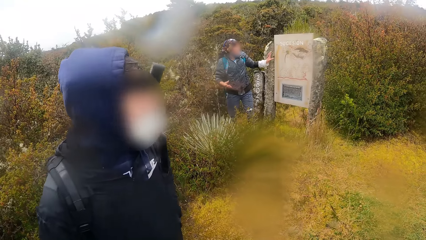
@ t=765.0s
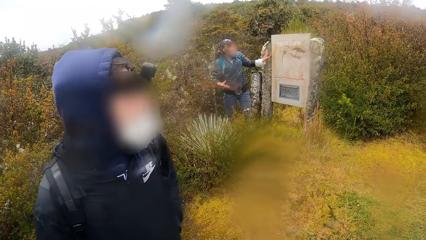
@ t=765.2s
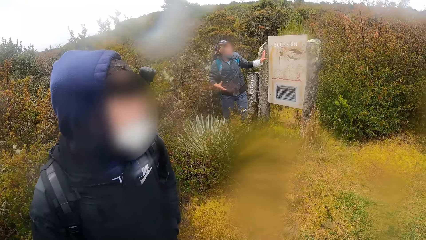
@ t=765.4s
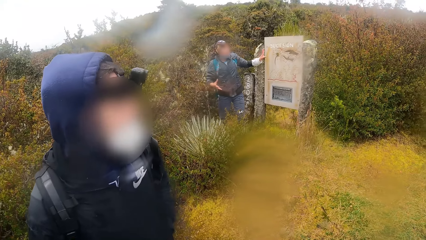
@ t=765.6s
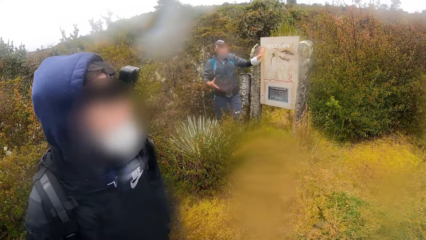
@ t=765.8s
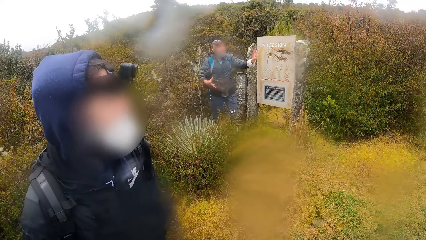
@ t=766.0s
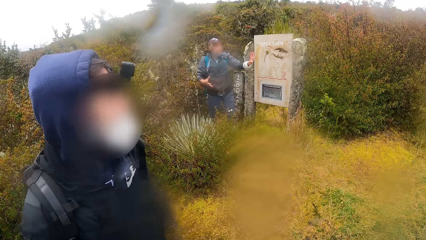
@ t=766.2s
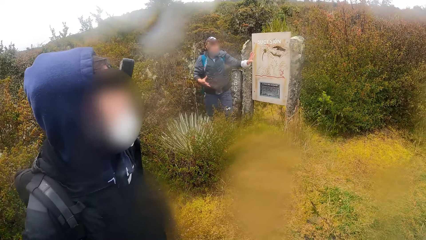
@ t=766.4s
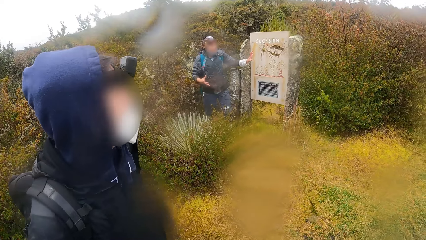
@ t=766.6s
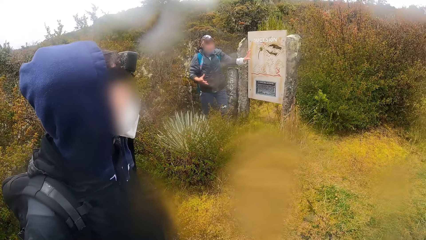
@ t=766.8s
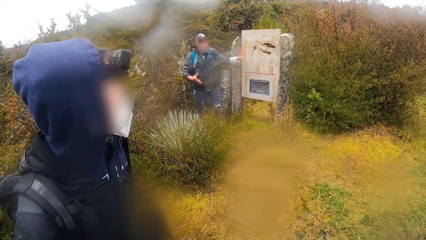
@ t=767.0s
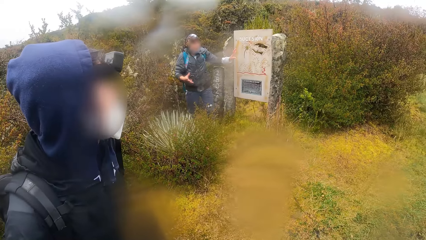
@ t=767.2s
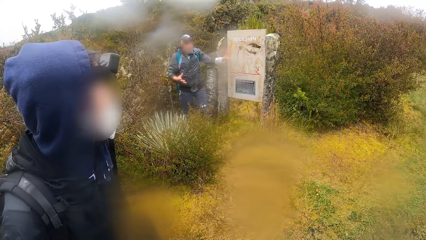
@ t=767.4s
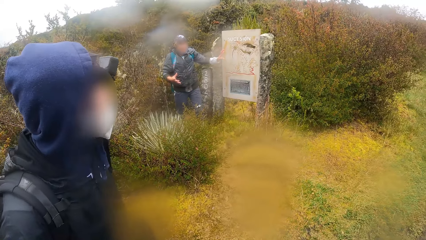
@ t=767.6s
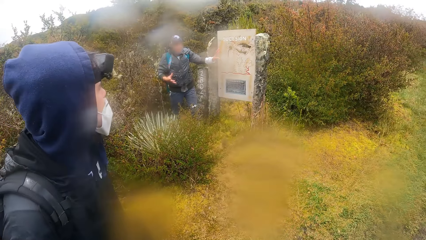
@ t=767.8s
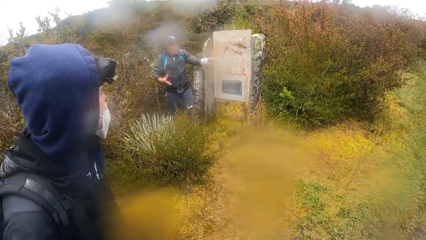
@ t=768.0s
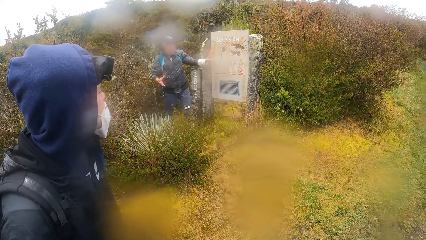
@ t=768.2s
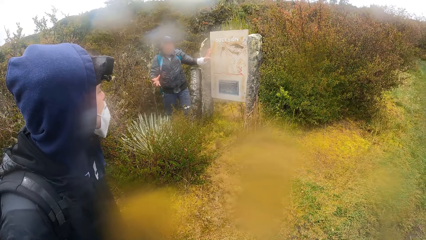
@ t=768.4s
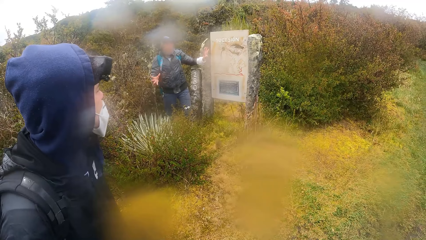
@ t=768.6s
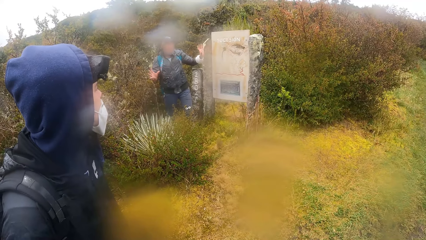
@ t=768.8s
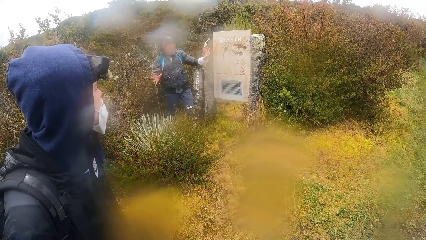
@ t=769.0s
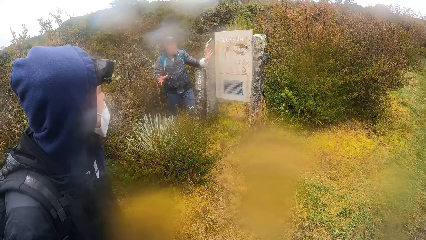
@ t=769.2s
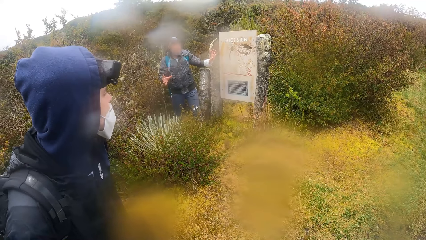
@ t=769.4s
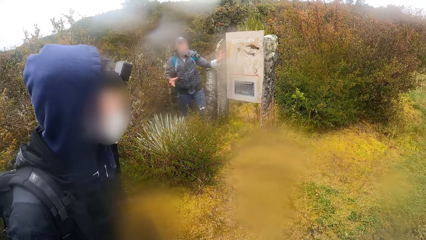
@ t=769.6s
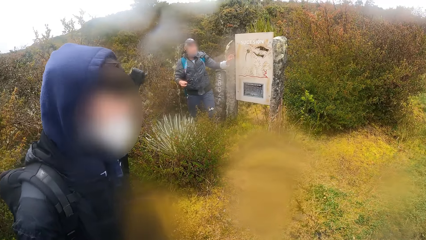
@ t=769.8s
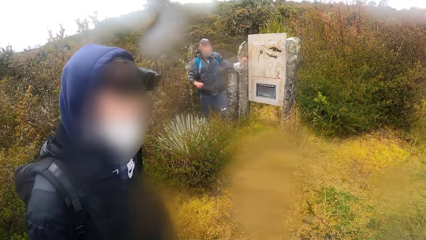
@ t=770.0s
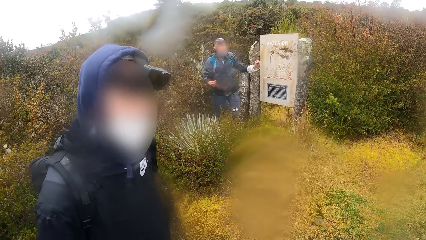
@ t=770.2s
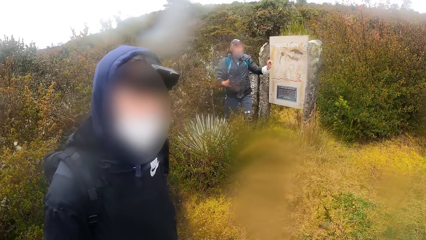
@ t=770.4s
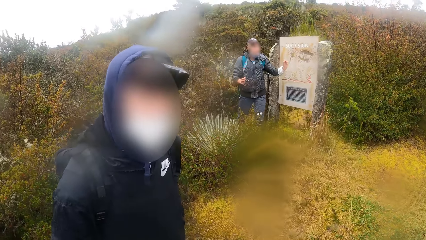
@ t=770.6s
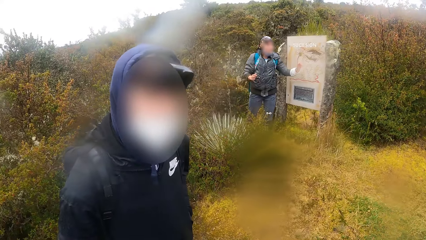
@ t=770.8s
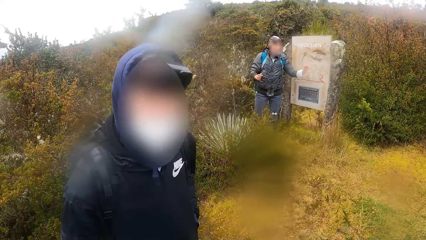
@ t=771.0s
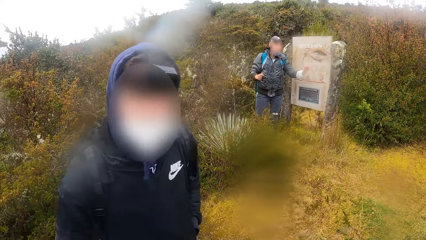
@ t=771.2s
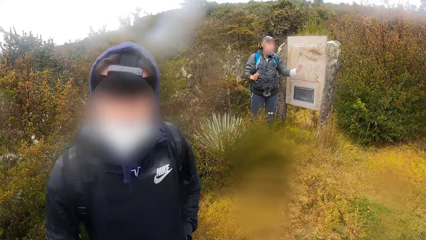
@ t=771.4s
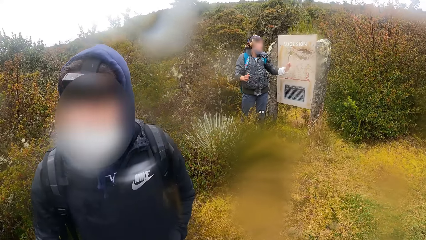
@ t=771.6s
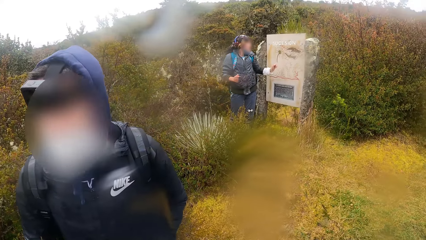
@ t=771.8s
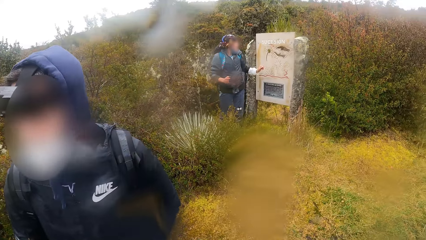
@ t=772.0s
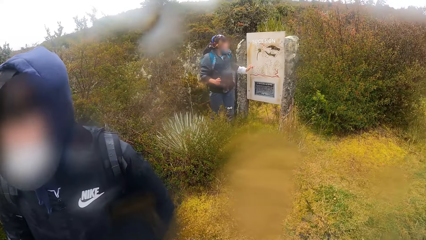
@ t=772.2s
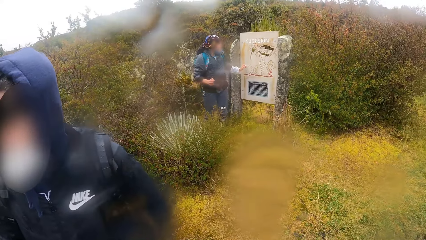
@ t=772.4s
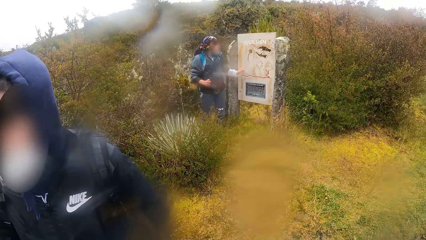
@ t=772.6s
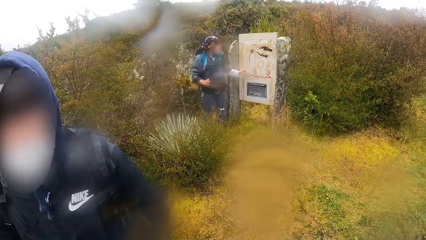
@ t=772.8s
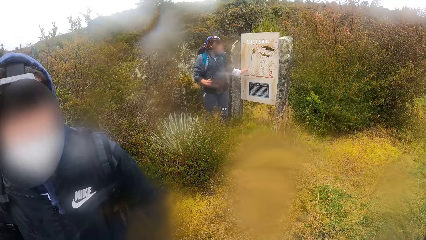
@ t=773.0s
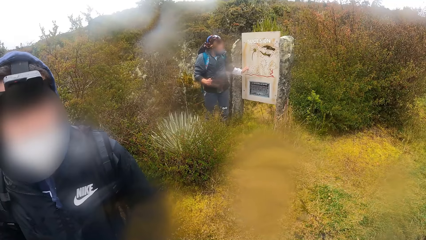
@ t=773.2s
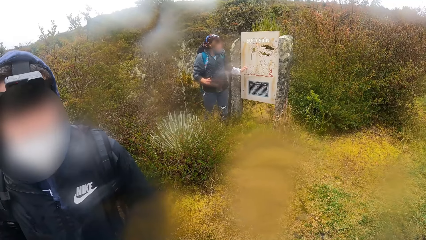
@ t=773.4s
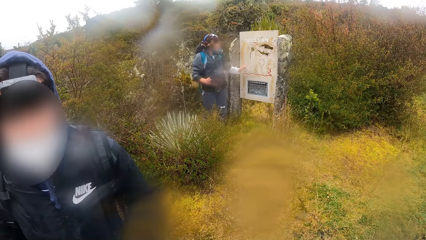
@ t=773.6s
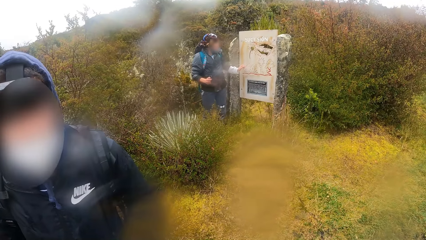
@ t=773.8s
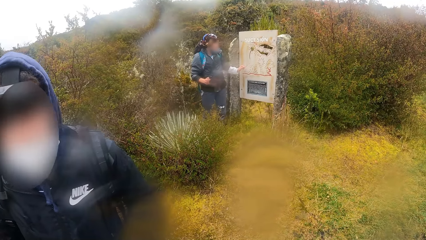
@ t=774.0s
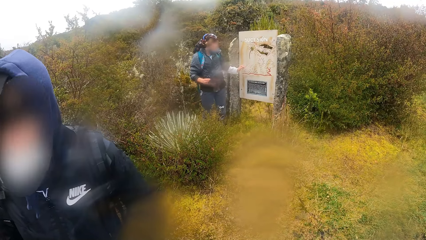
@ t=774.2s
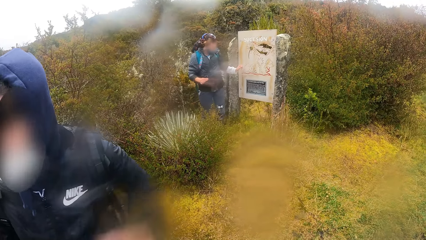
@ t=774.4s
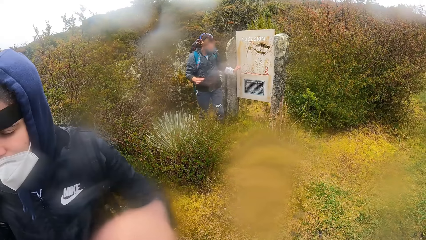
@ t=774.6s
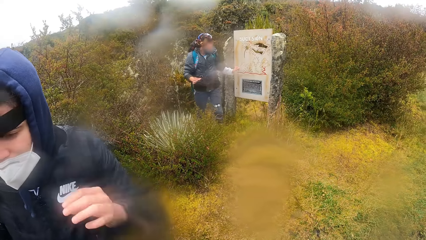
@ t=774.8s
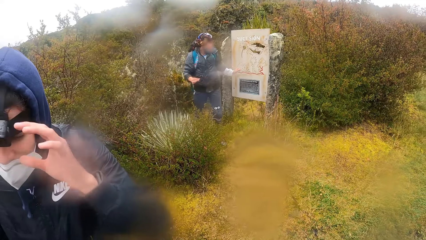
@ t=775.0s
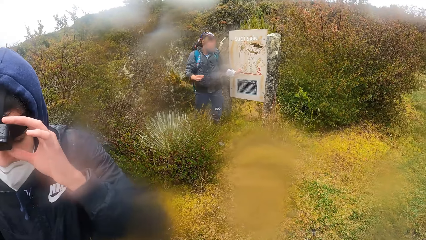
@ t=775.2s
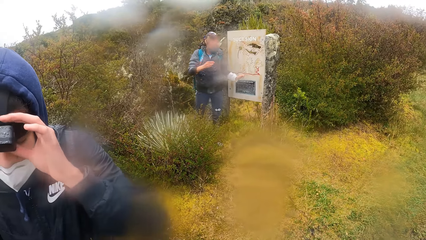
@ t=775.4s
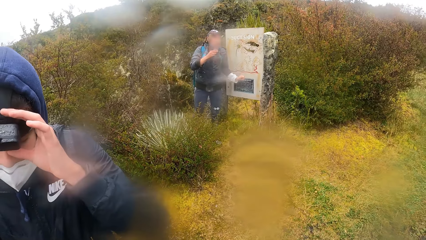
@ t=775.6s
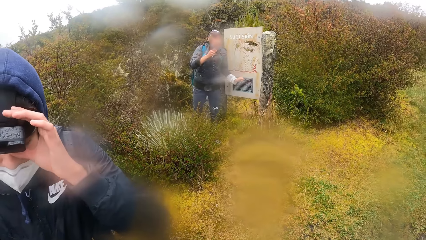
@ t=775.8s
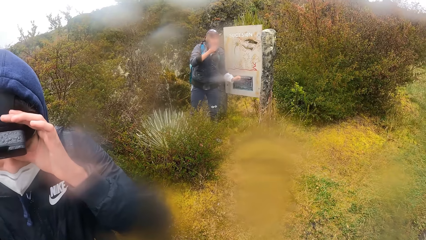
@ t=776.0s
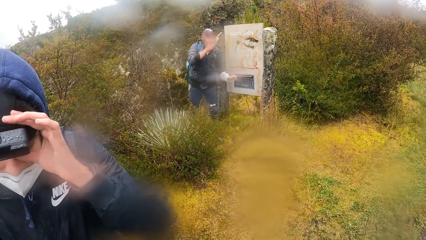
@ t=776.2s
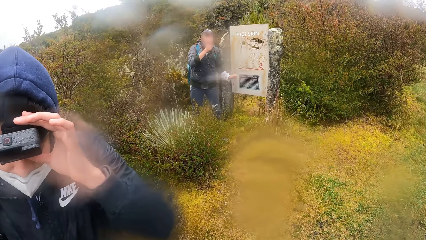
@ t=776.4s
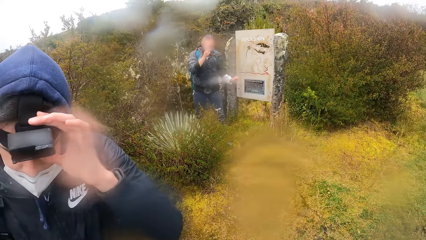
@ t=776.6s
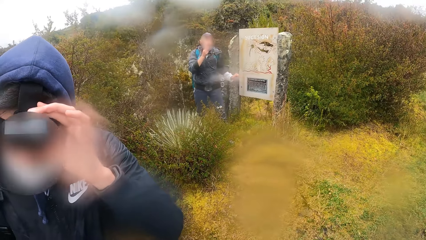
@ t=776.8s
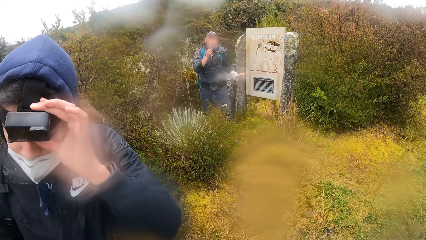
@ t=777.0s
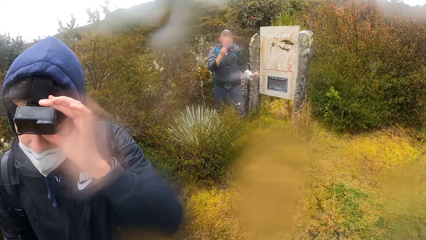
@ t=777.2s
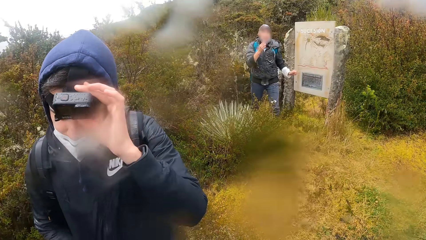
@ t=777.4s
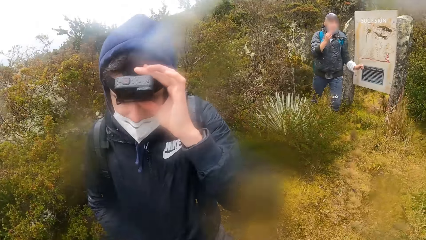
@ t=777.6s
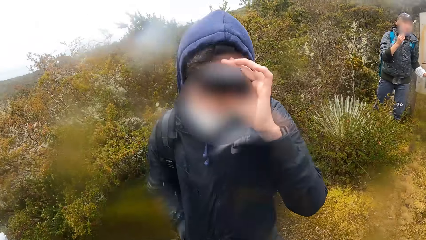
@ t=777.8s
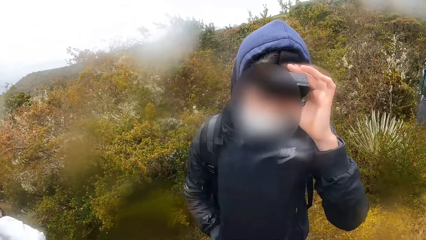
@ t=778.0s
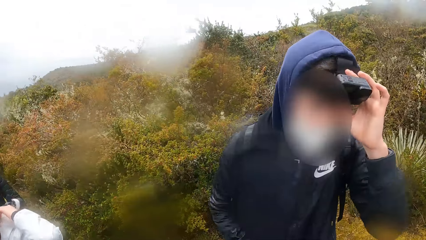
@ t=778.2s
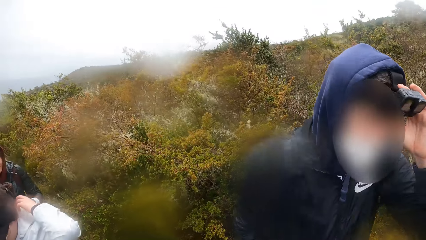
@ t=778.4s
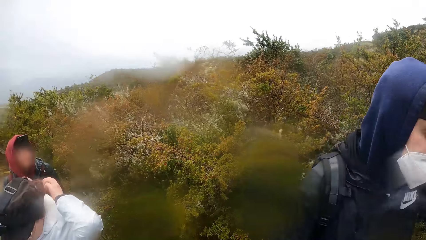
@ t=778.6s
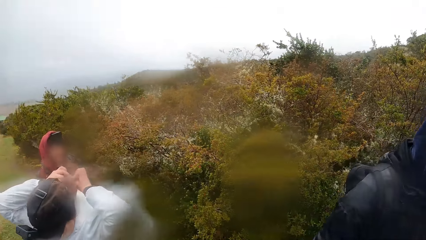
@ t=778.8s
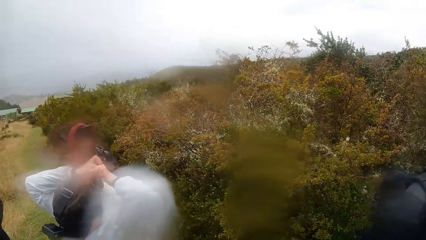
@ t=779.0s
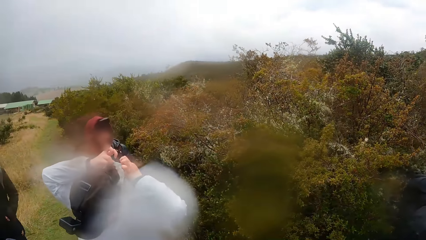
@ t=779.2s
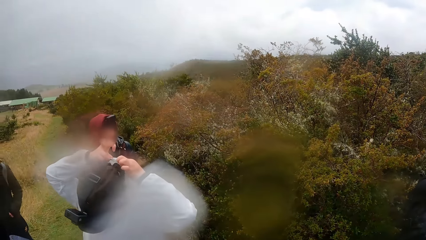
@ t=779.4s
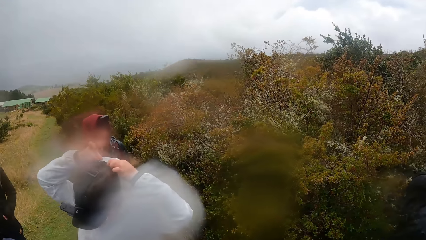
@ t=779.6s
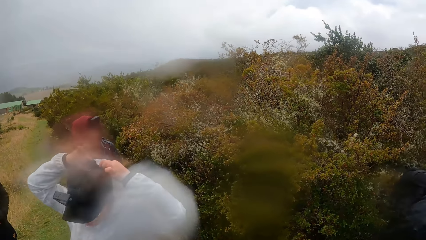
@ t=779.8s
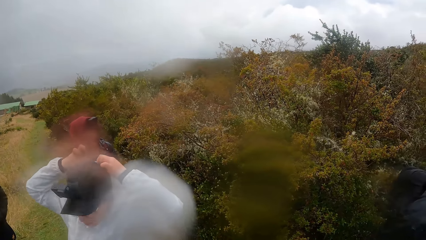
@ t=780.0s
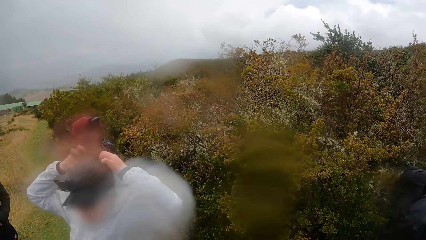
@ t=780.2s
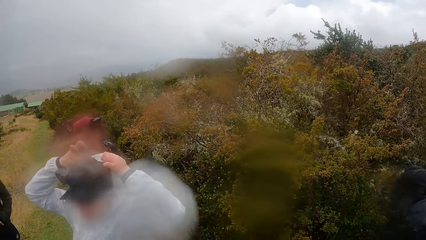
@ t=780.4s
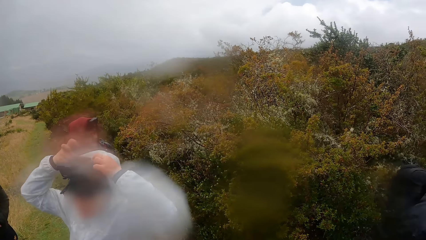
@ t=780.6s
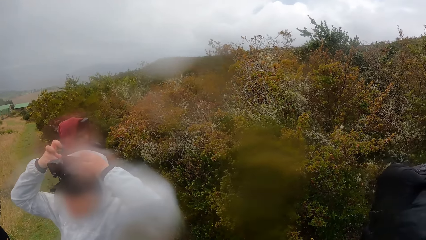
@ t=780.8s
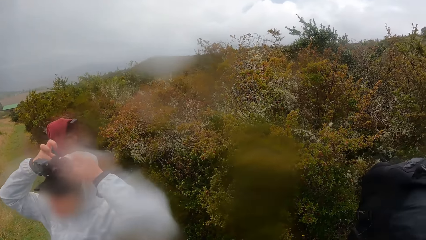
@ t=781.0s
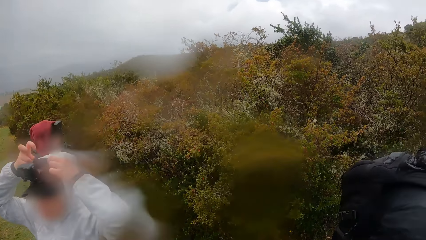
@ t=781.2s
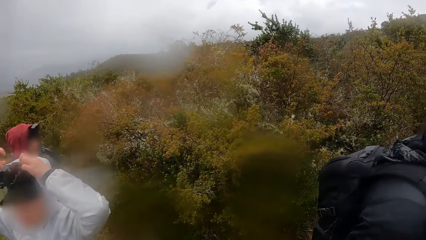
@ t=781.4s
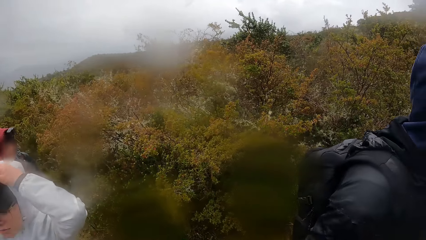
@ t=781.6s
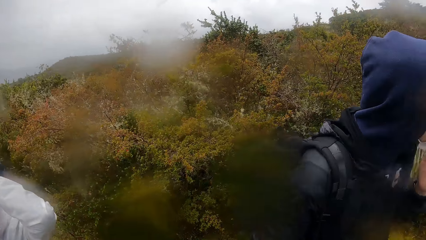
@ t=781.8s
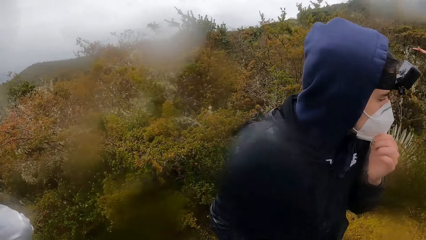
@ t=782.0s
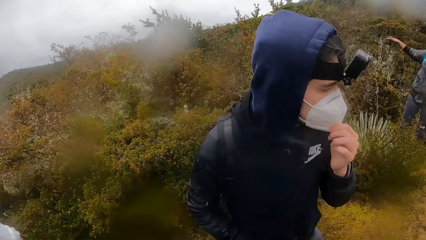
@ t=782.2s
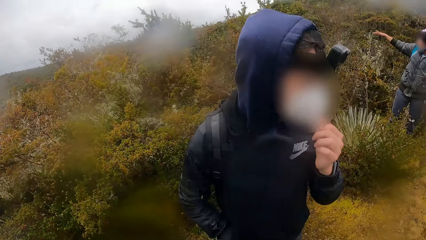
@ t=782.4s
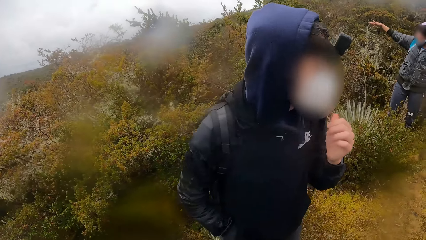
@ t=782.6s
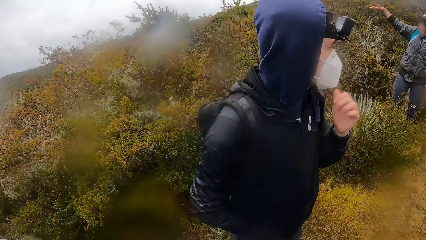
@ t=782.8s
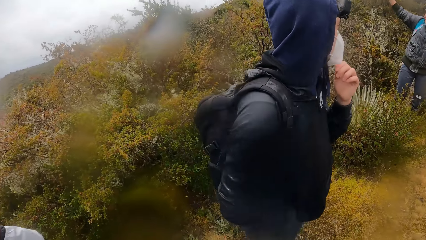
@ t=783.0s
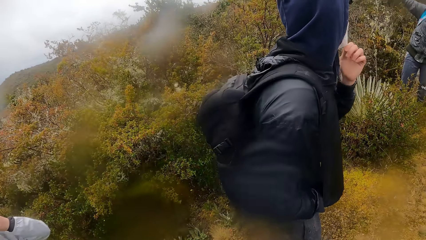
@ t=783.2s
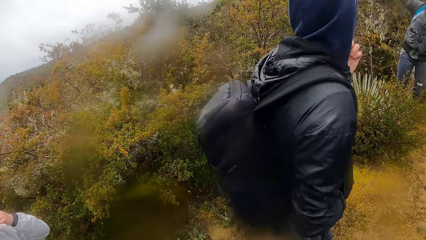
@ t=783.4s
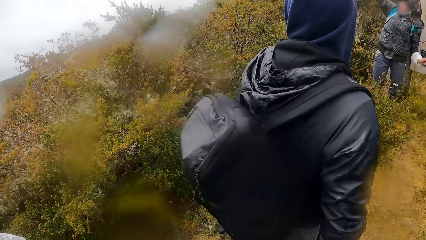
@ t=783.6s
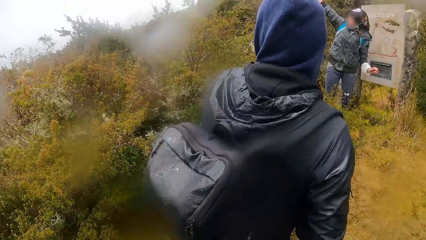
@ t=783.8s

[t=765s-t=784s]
The woman adjusts a camera on her head with her left hand. The man adjusts the nose mask on his face with his right hand. The camera wearer looks around the trees. Another woman lifts a hoodie over her head with her hands. The first woman holds the nose mask on her face with her left hand. The man makes a hand gesture with his right hand.
